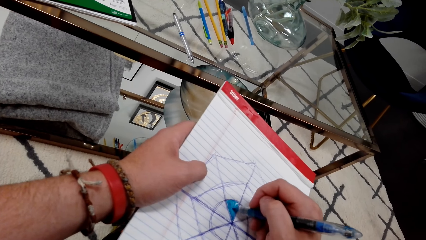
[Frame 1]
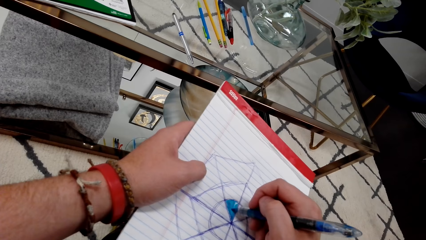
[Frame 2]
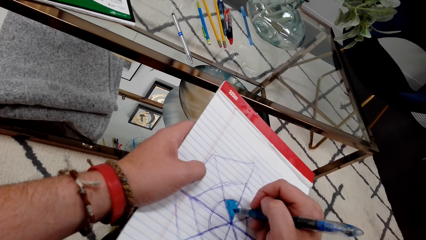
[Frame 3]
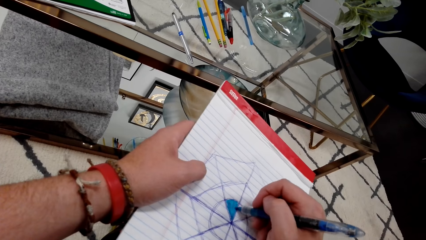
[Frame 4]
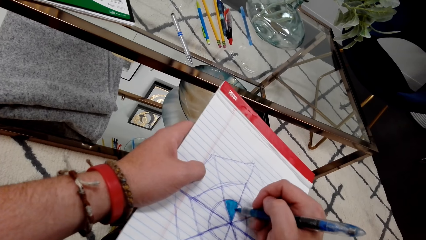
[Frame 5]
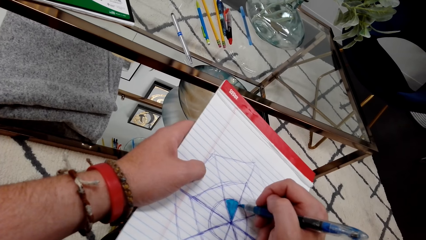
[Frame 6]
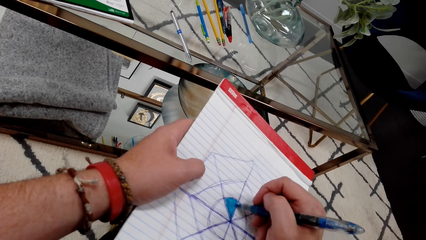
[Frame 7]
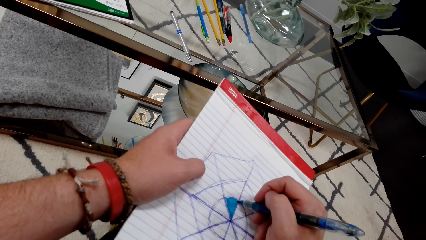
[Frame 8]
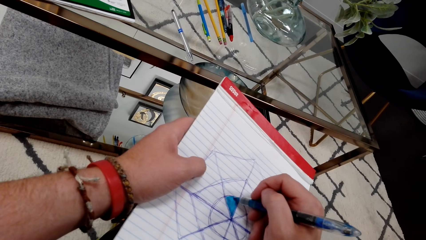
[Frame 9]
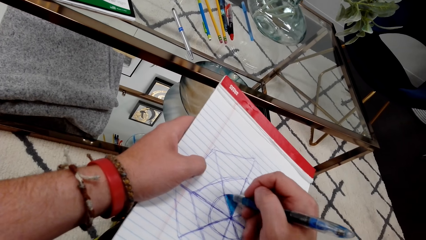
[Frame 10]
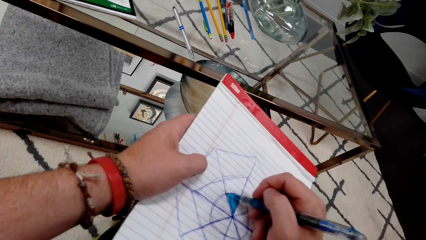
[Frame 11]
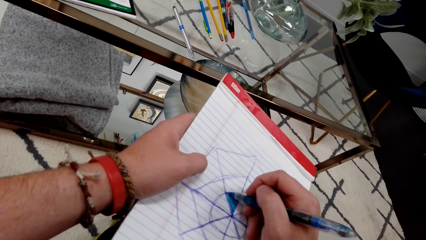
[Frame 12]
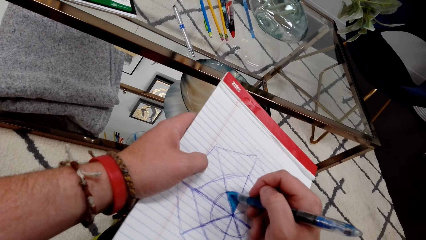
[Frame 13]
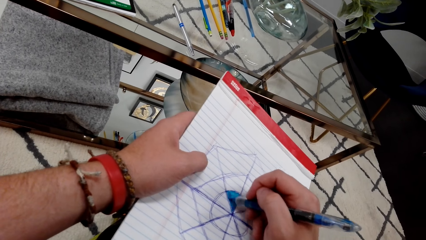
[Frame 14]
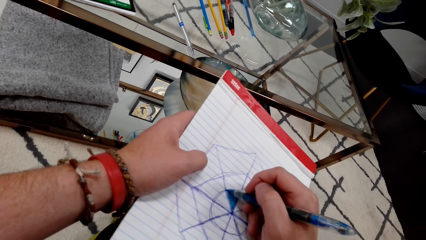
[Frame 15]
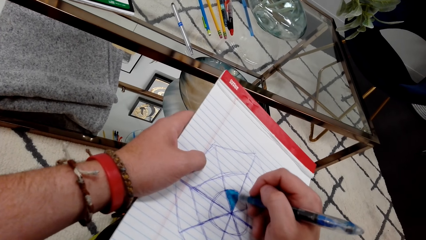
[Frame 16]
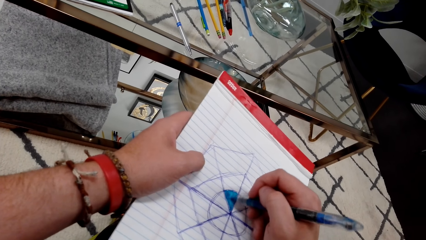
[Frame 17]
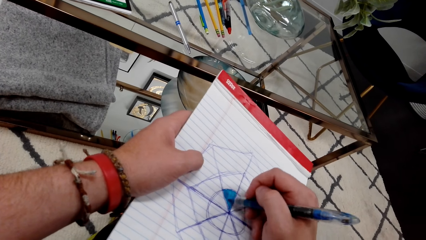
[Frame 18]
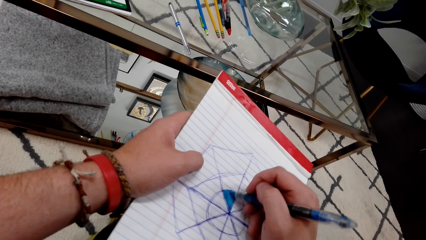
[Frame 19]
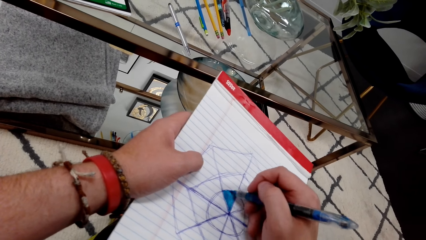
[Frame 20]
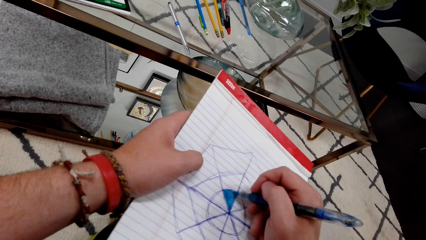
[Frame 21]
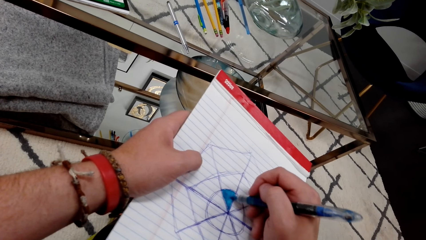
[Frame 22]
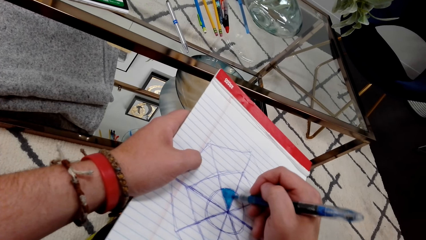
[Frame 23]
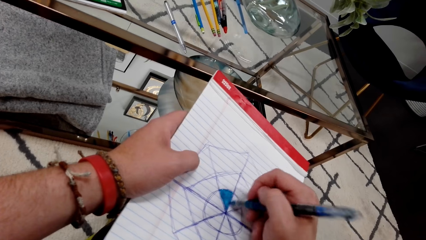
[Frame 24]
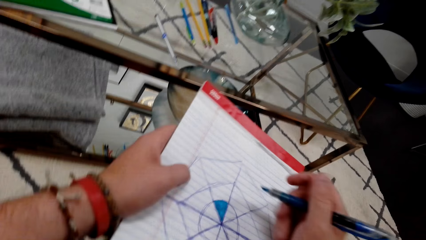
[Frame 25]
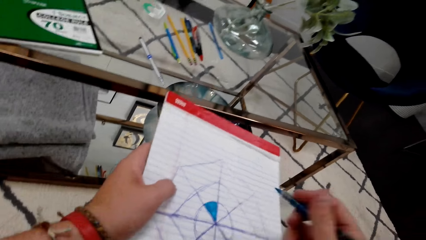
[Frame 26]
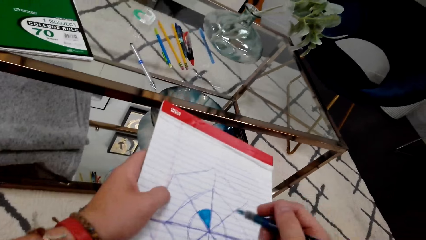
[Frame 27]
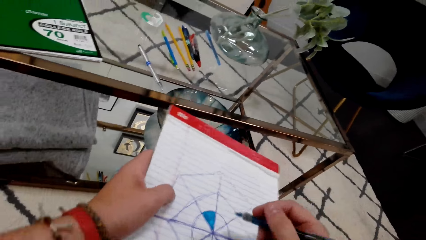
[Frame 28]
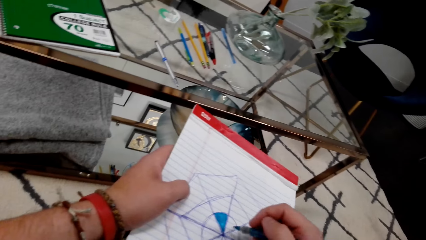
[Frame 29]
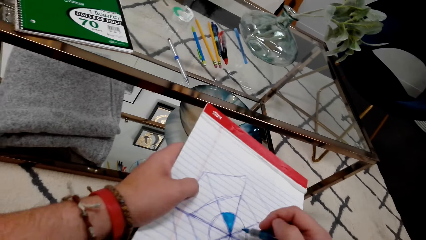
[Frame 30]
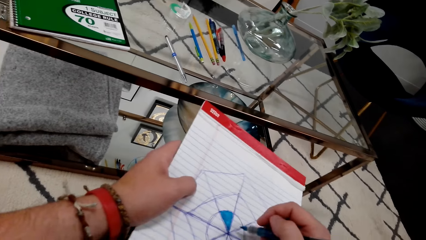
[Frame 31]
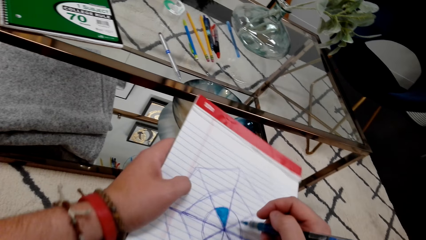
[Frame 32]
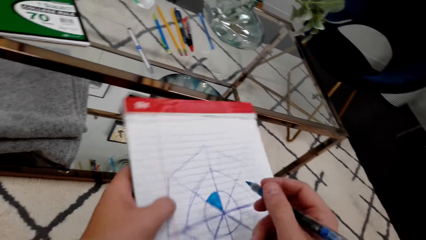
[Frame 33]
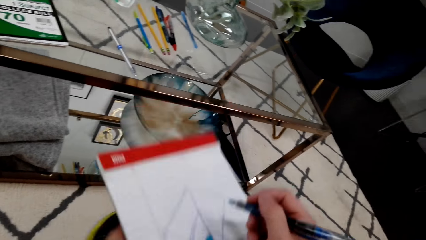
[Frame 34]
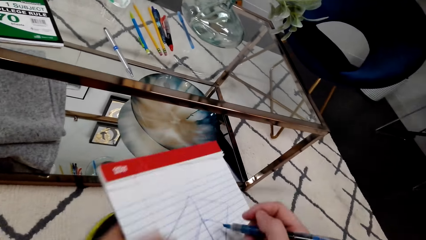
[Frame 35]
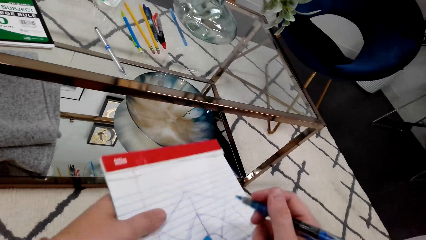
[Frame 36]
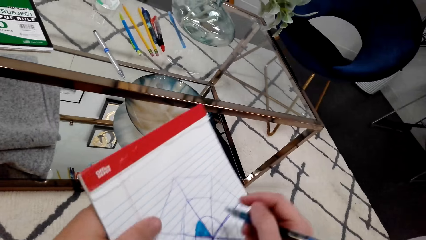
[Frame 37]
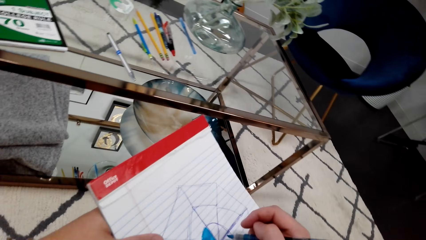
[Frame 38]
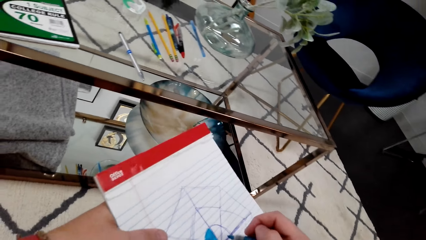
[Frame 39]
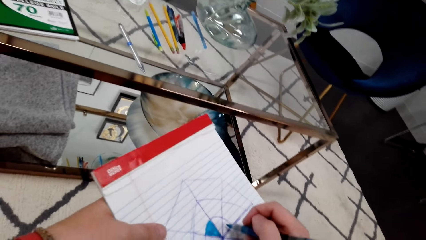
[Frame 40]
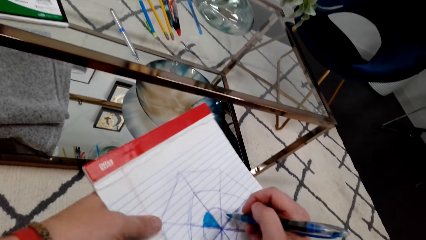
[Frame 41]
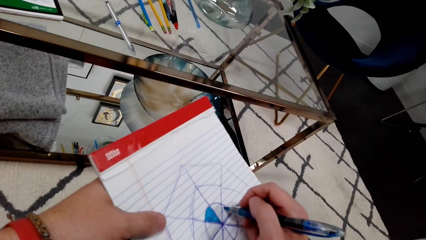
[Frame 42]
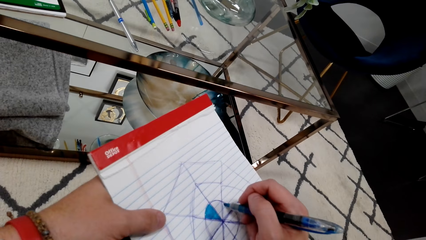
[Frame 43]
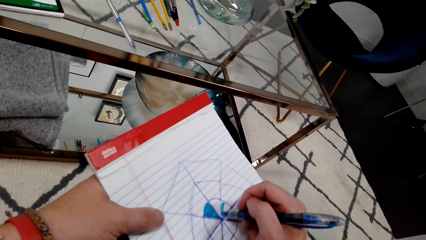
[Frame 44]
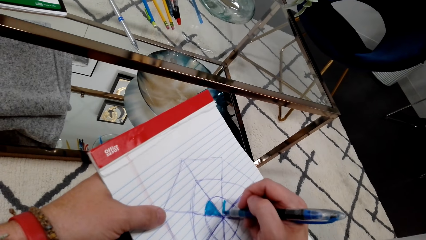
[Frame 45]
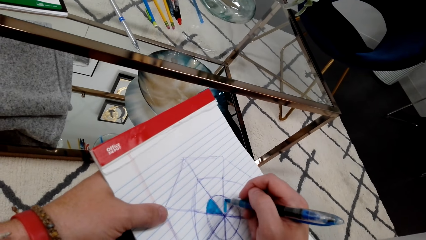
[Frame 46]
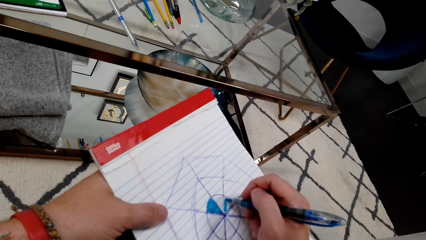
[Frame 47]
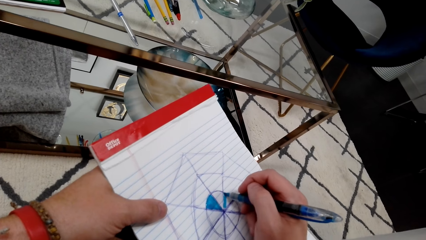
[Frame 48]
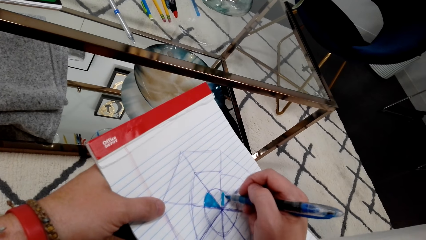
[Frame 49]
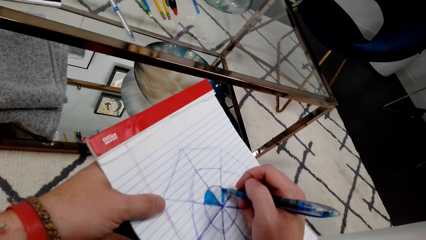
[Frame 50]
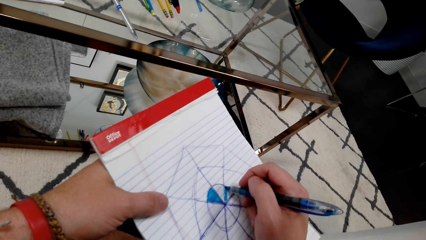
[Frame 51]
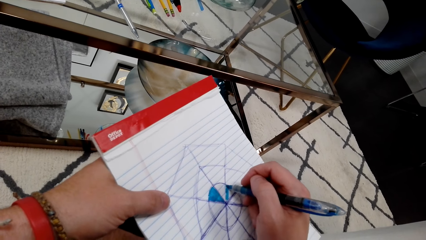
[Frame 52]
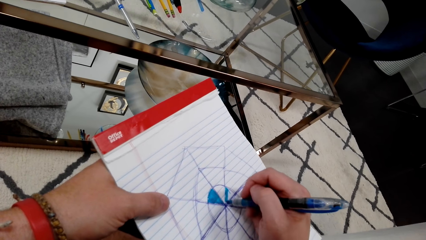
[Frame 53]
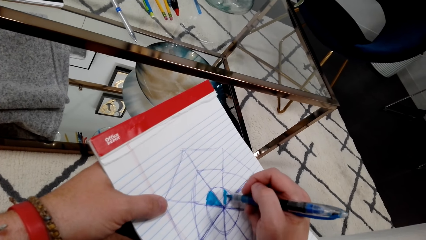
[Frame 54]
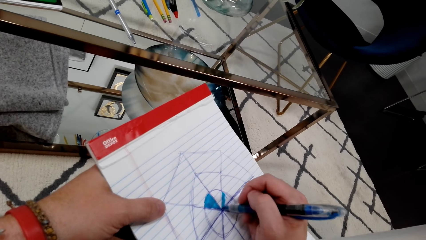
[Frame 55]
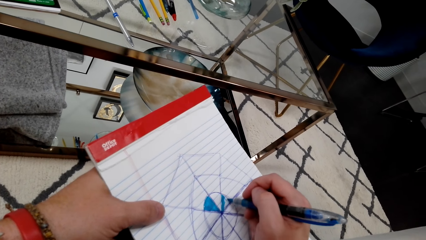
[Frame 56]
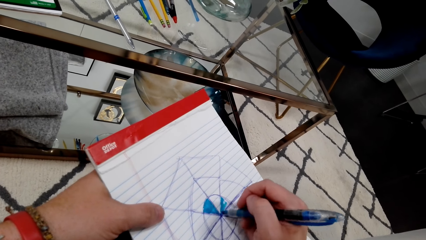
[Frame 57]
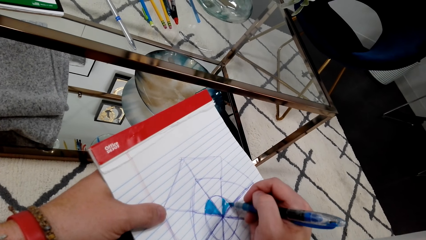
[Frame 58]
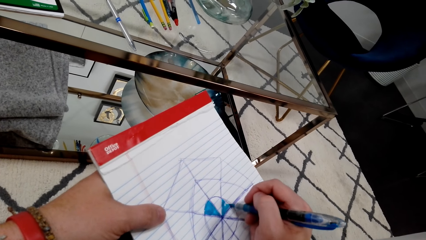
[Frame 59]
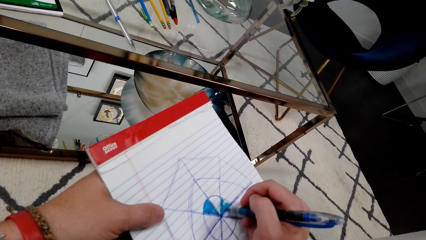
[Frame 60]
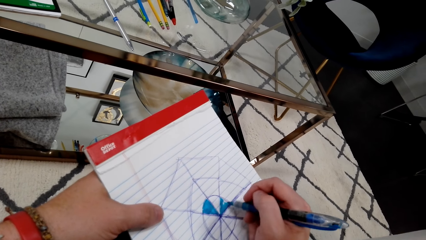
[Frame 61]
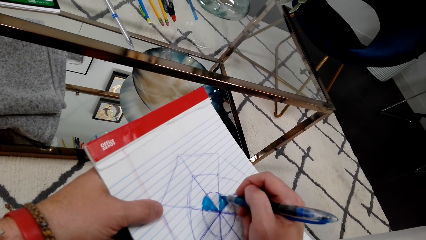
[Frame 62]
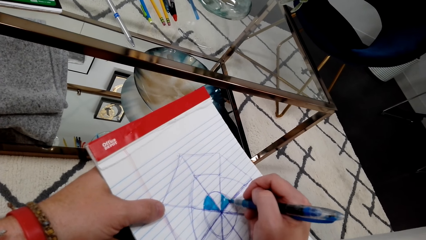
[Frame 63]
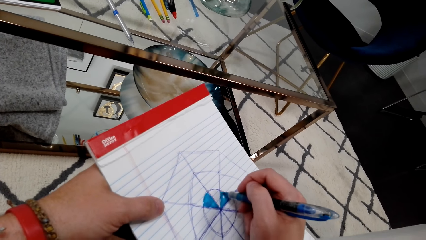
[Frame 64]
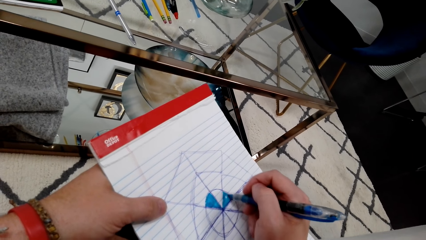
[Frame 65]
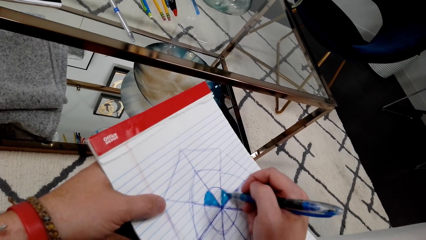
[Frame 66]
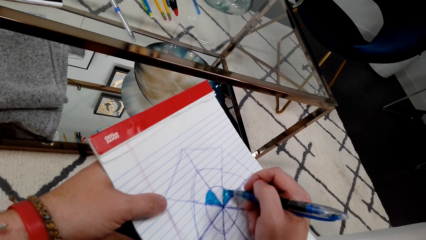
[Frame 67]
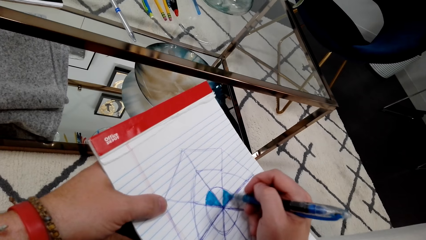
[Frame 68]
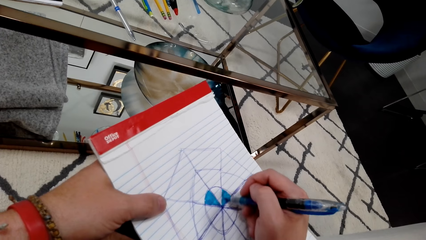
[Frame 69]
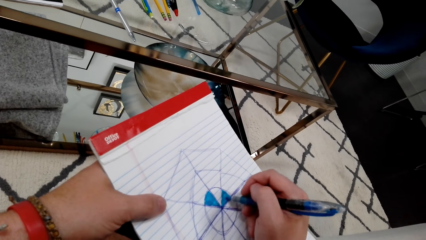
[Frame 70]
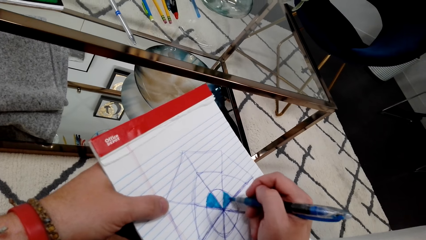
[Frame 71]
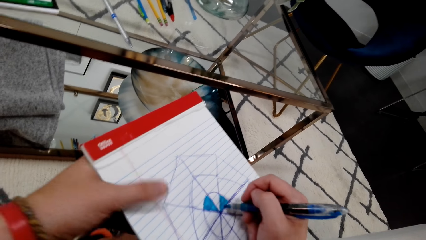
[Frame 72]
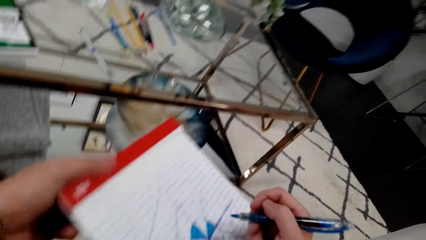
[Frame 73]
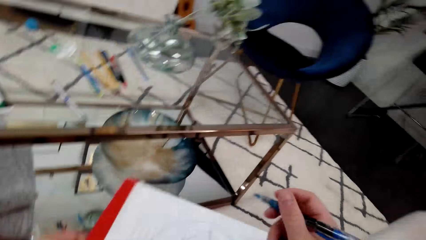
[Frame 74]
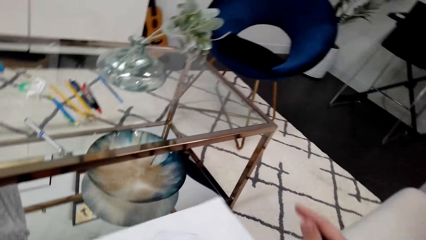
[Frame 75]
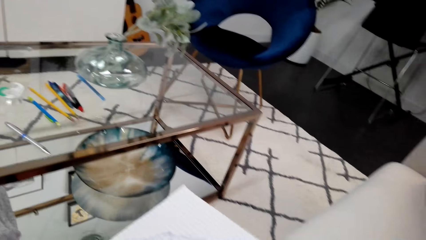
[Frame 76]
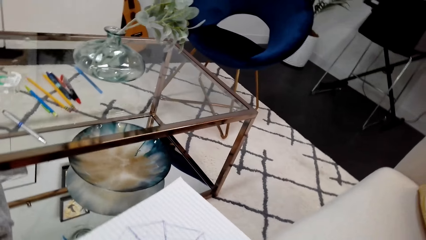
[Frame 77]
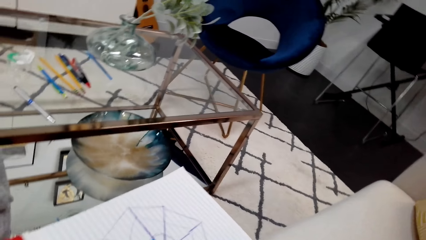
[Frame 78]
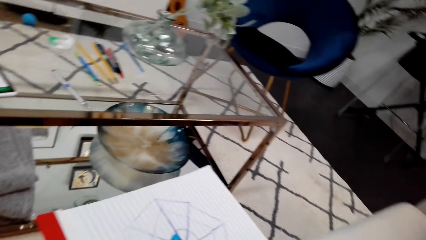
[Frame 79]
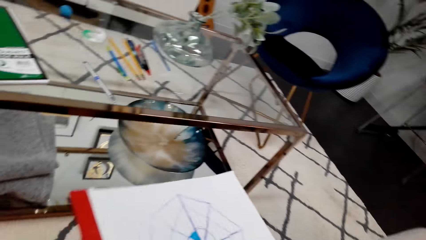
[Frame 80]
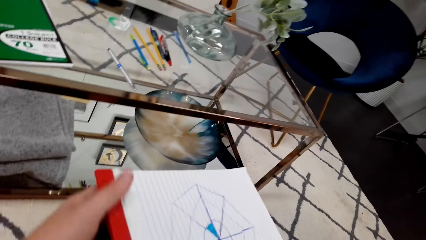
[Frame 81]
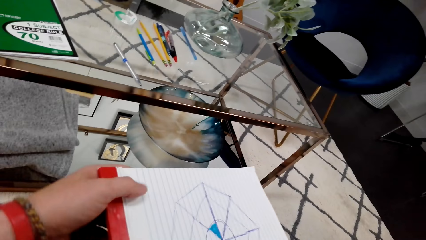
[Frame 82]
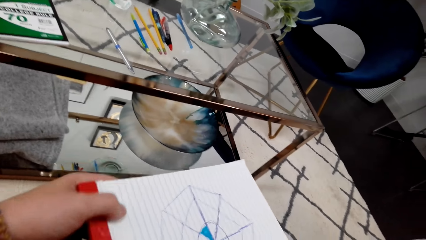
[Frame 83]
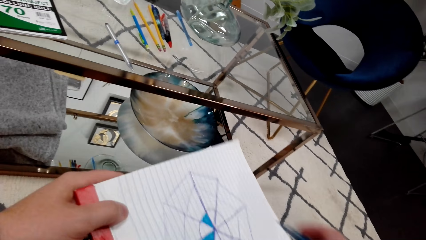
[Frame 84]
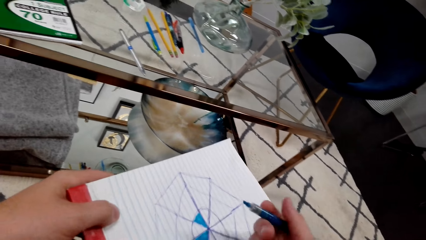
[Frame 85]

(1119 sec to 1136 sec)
The camera wearer adjusts a book. They color a drawing. They turn the book. They adjust the book.
